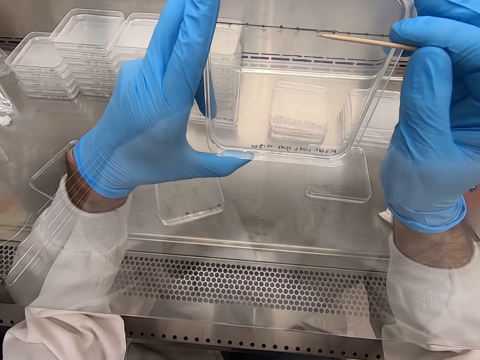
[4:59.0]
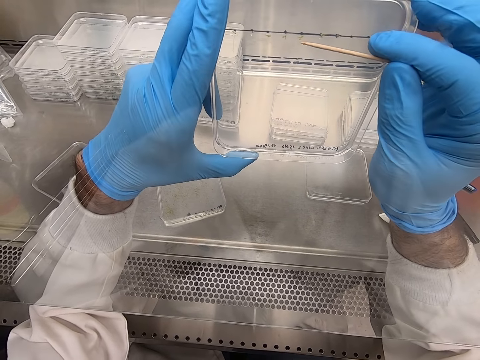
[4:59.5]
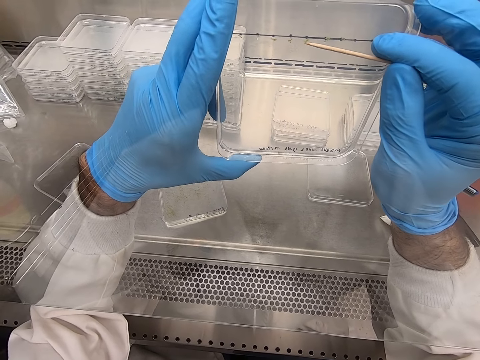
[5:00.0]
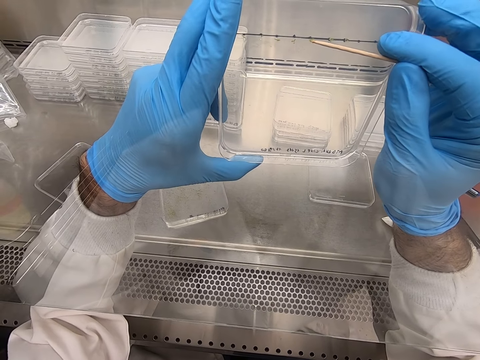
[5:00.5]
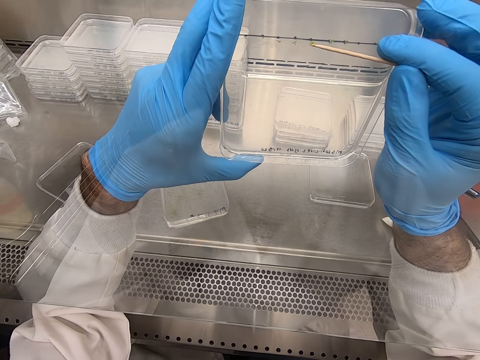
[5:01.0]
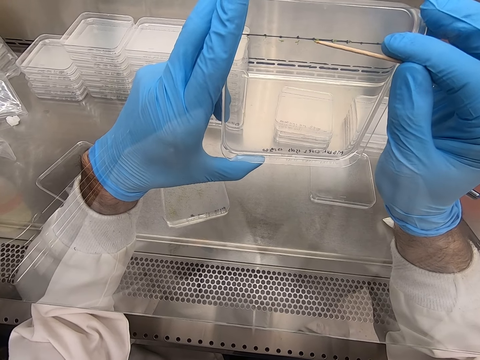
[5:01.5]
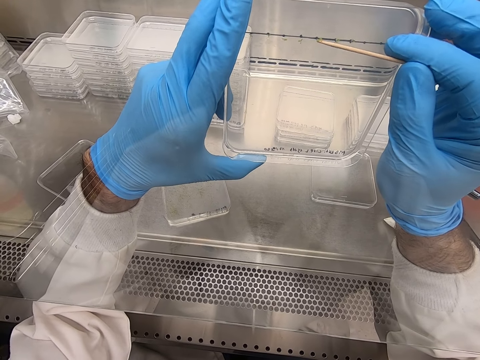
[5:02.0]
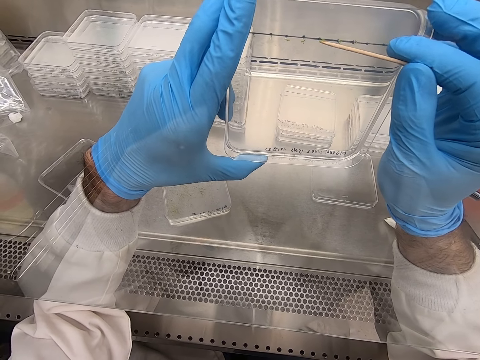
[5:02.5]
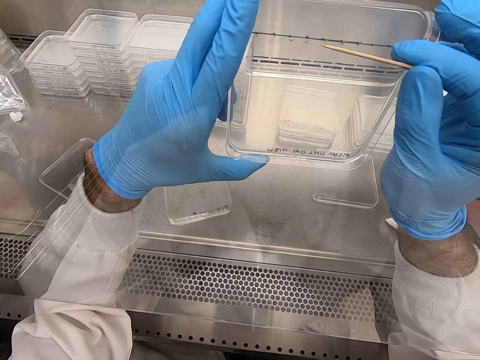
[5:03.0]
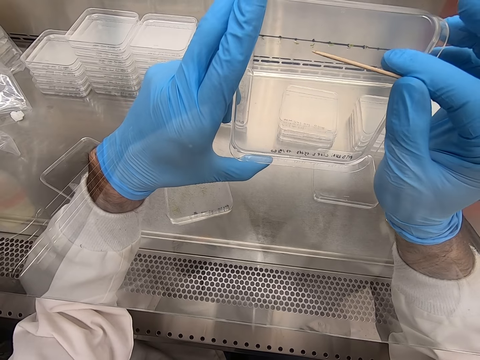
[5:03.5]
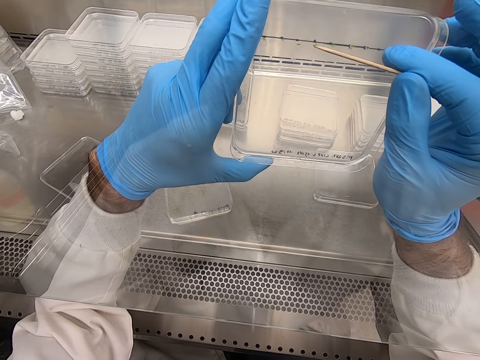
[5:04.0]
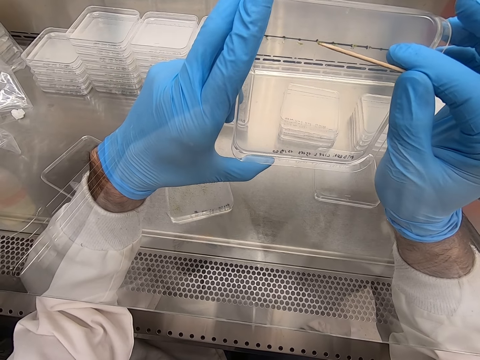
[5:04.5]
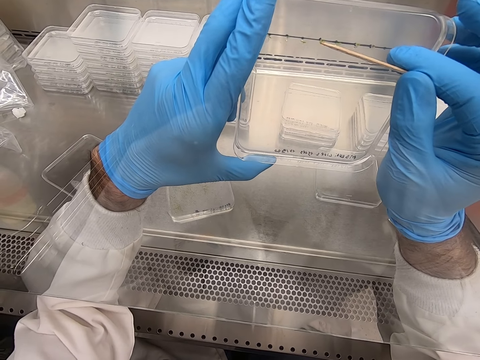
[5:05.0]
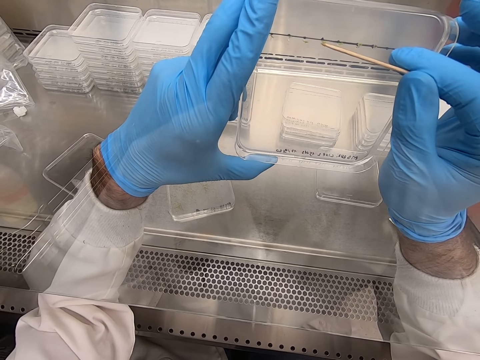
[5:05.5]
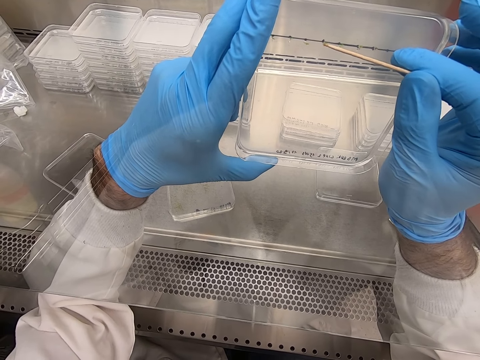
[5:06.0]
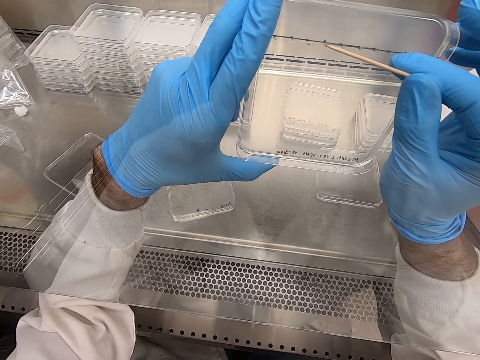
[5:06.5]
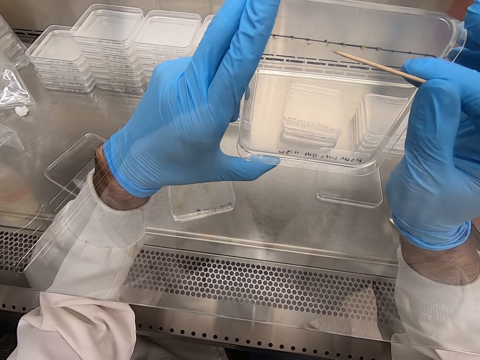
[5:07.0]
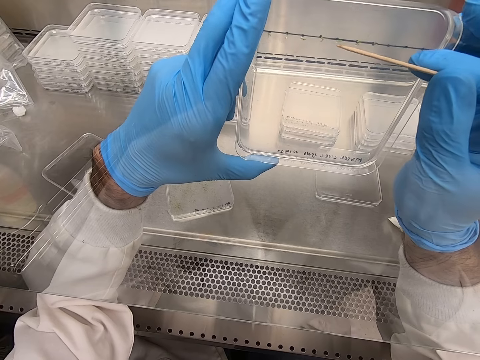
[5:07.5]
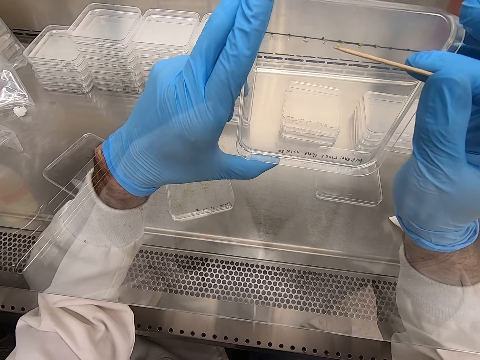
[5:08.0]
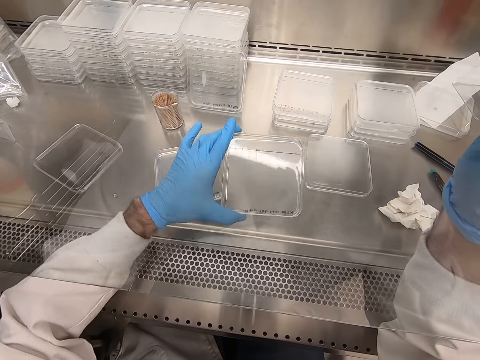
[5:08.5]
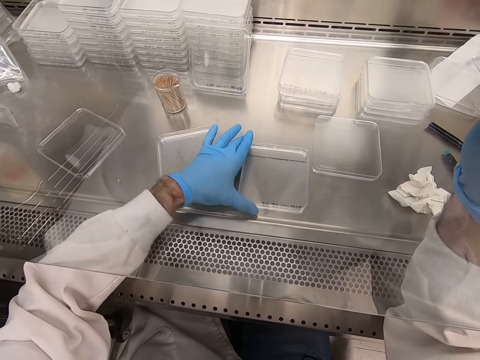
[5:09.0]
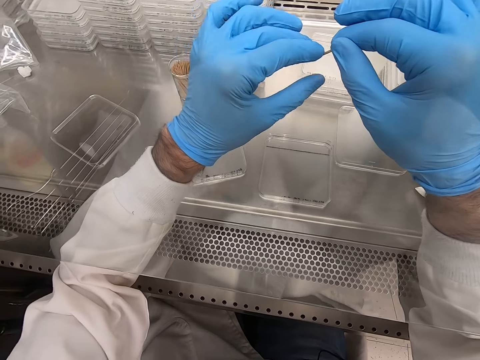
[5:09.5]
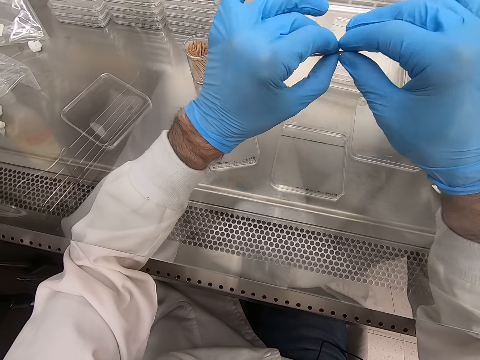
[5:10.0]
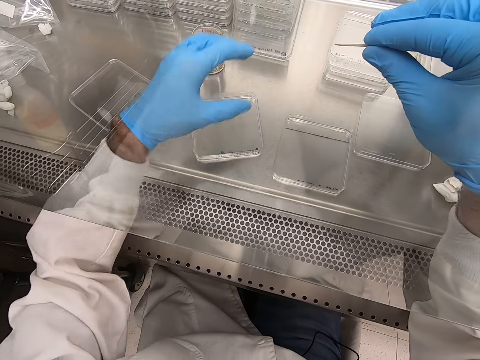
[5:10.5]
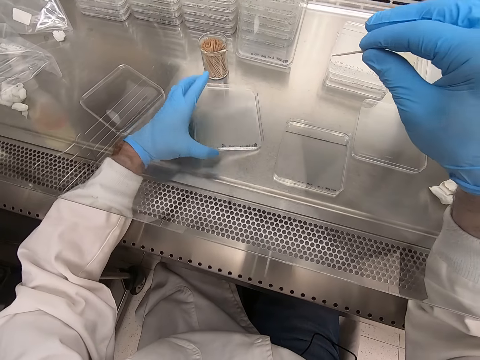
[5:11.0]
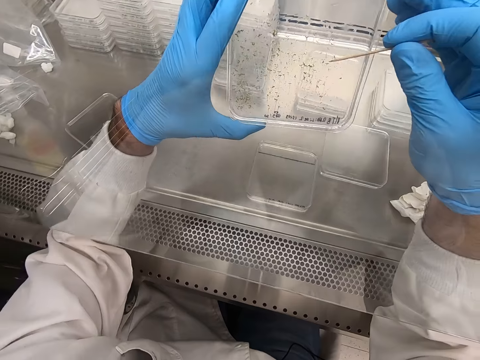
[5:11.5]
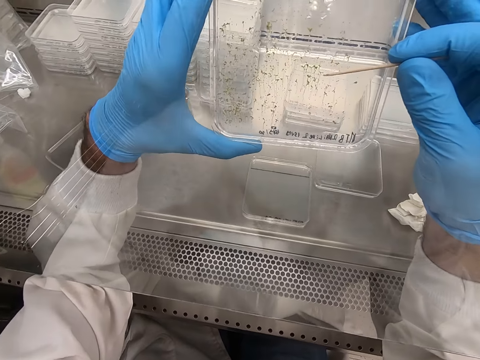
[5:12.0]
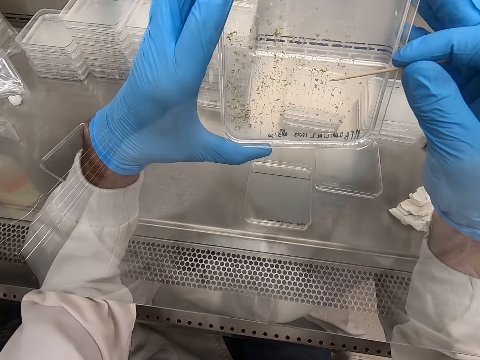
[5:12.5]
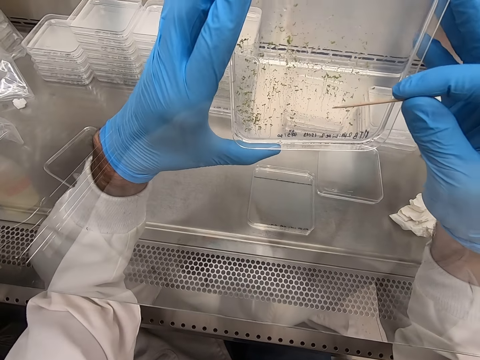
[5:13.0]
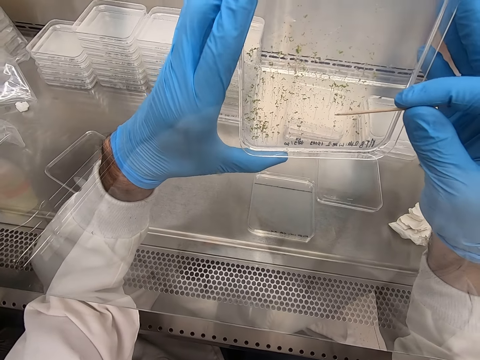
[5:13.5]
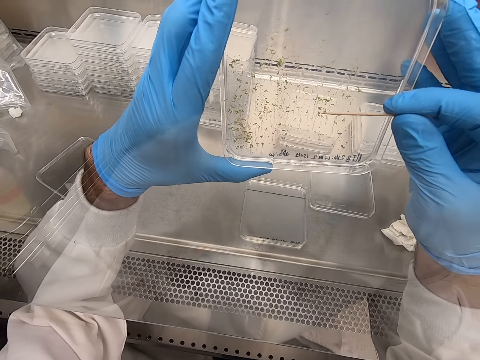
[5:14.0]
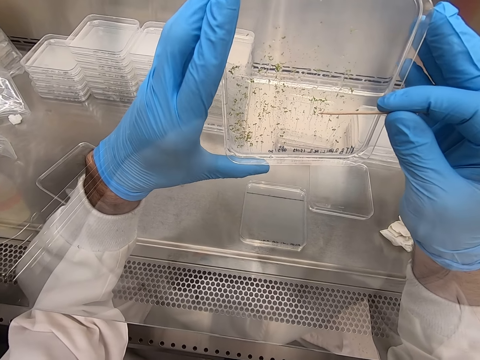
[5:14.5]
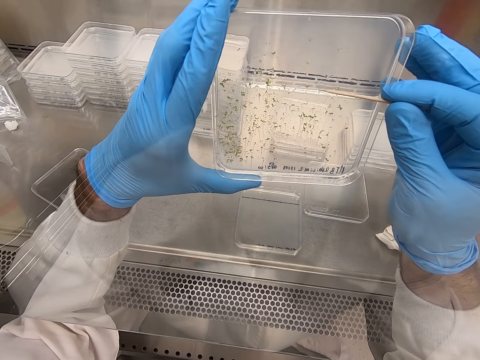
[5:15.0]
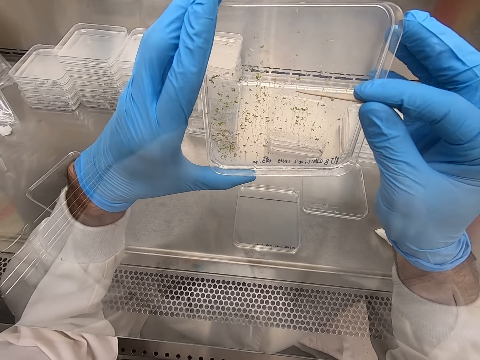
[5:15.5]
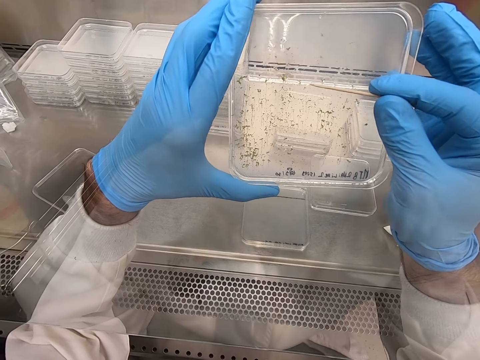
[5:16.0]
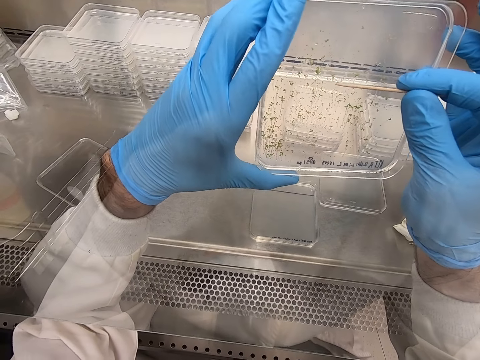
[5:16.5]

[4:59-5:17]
The camera wearer places an acrylic sheet on the table. They pick the acrylic sheet on the table. They pick particles on the acrylic sheet.

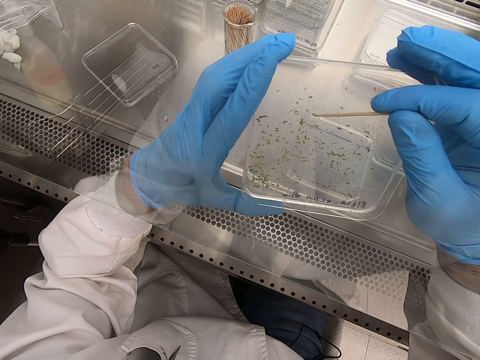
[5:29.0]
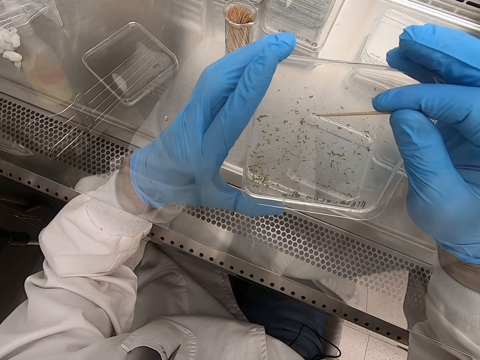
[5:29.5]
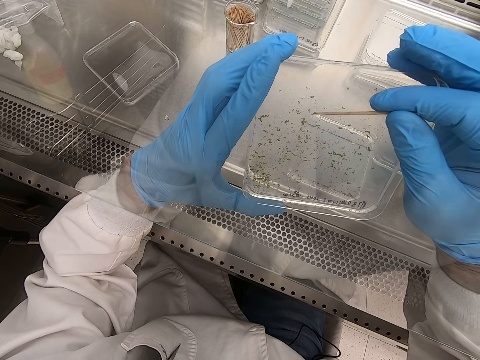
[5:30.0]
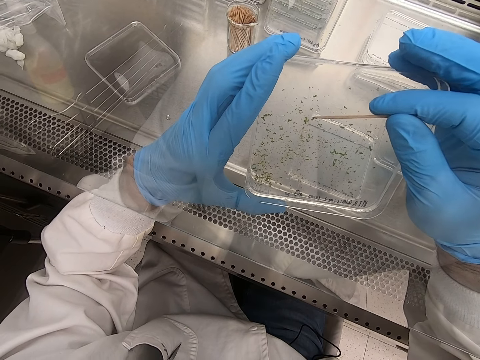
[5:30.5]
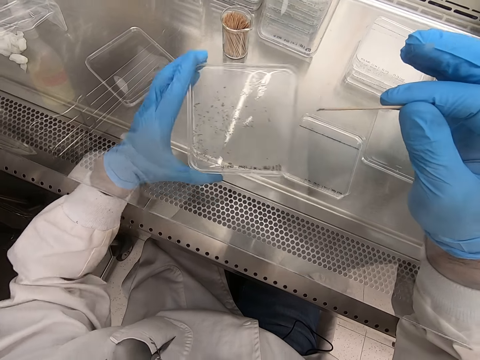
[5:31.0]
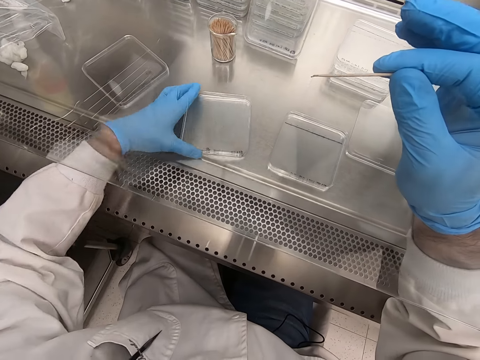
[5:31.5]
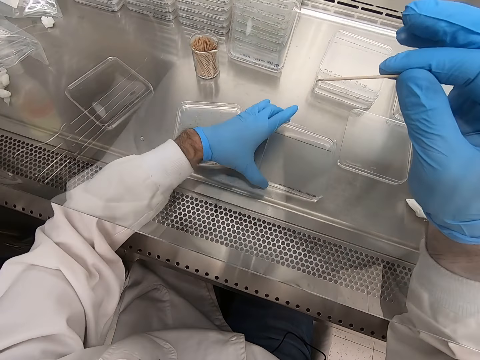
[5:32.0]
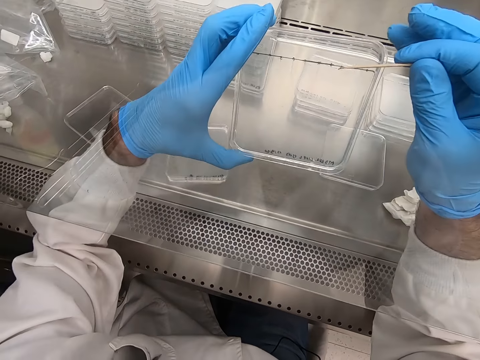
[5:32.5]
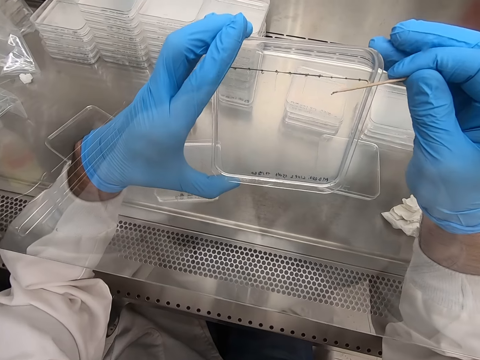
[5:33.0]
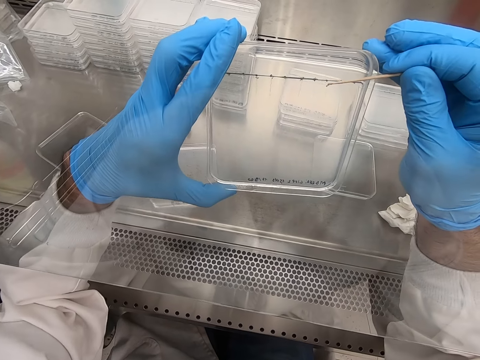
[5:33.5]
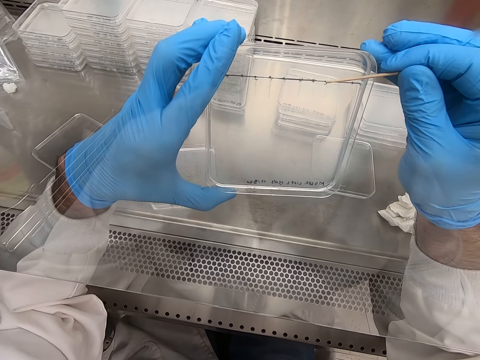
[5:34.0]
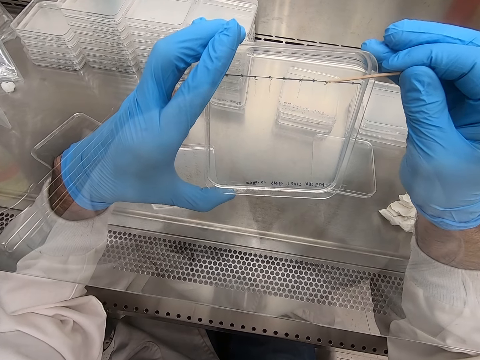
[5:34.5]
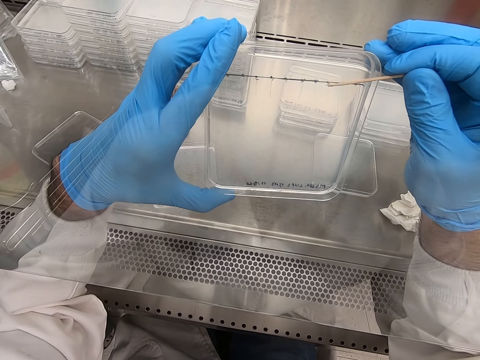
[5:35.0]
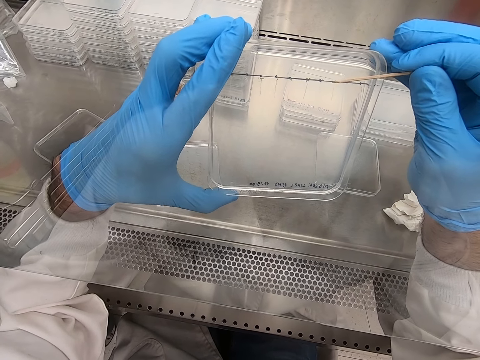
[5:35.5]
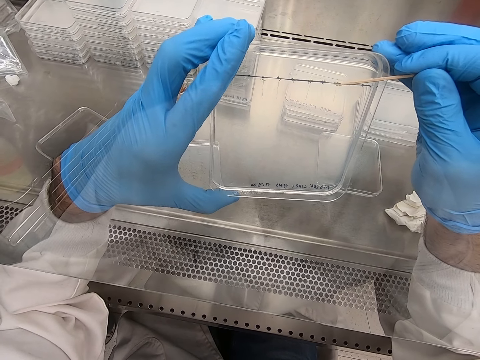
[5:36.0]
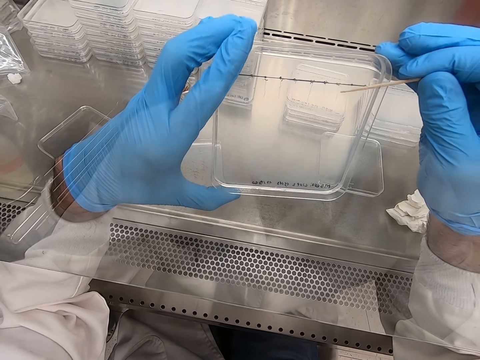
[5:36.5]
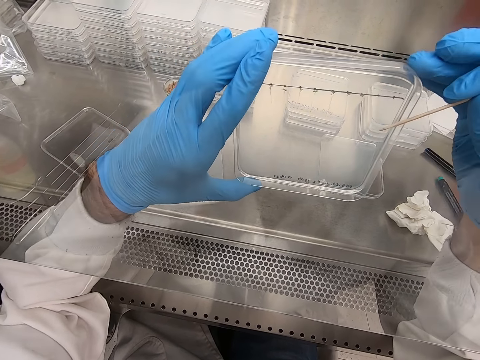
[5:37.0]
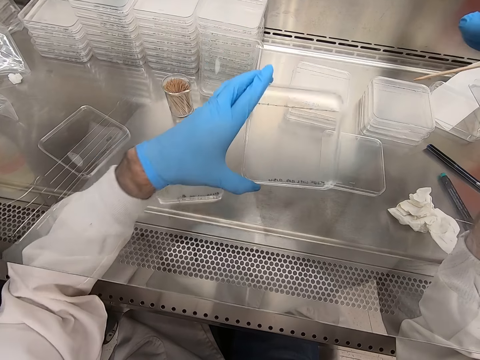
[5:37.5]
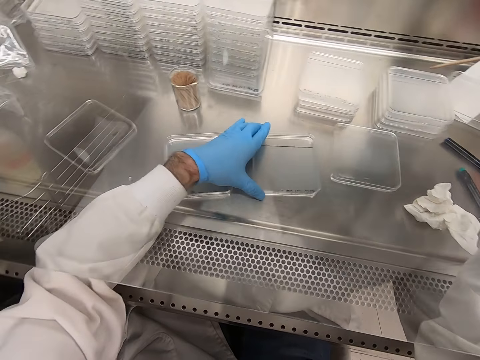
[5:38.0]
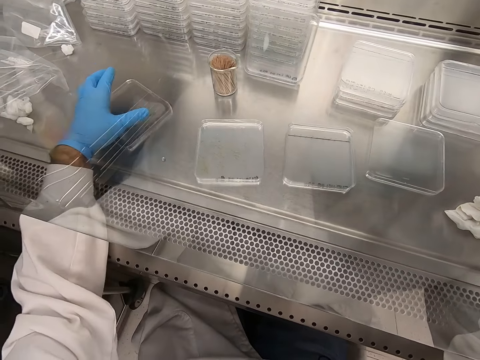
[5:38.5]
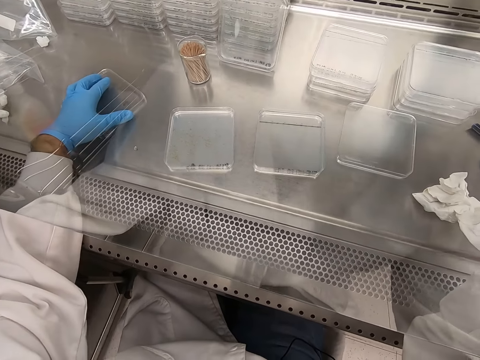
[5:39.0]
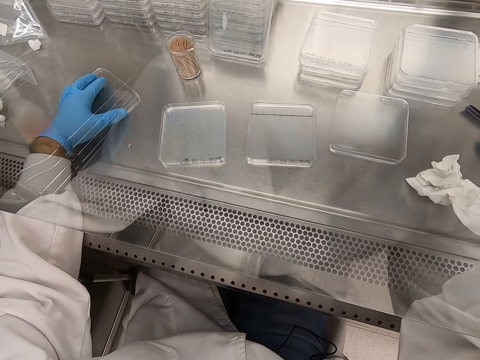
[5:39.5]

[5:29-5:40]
The camera wearer picks an acrylic sheet. They pick particles from the acrylic sheet. They place the acrylic sheet on the table.
